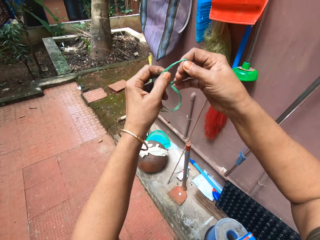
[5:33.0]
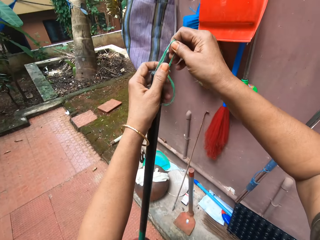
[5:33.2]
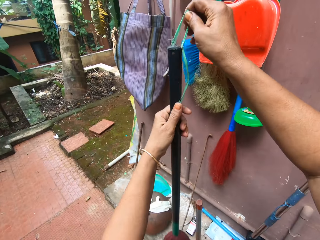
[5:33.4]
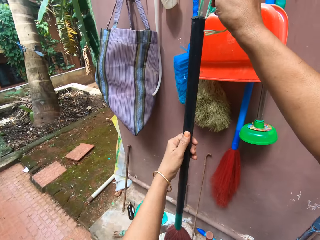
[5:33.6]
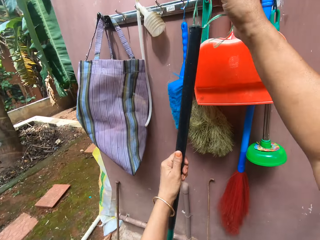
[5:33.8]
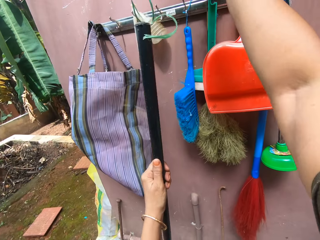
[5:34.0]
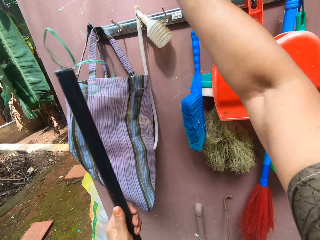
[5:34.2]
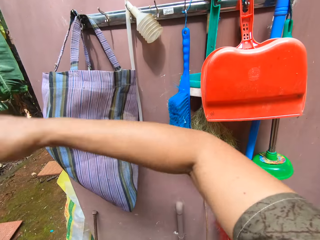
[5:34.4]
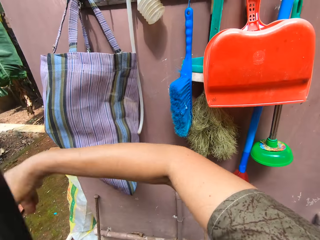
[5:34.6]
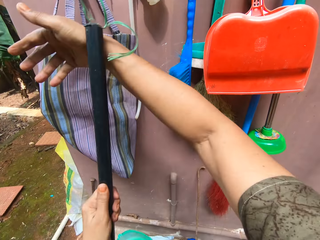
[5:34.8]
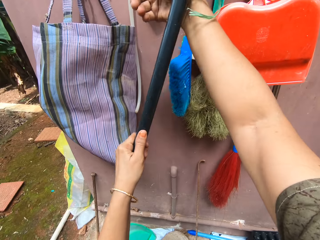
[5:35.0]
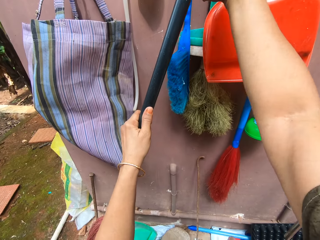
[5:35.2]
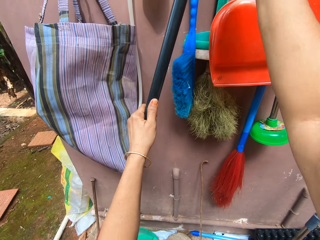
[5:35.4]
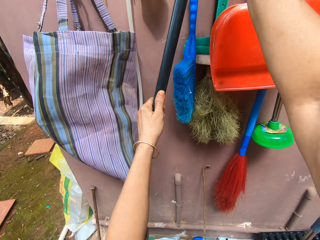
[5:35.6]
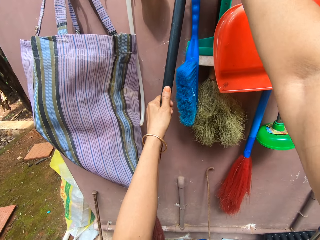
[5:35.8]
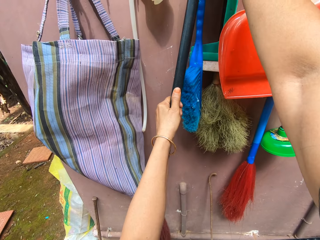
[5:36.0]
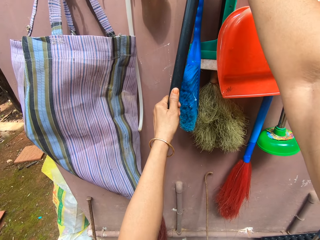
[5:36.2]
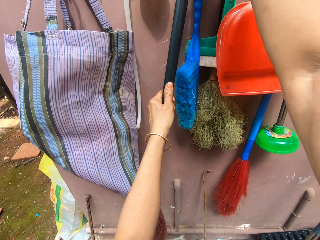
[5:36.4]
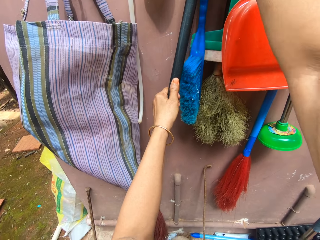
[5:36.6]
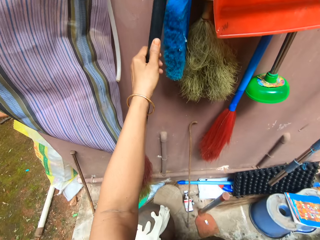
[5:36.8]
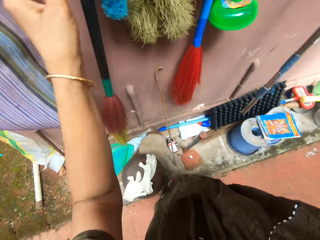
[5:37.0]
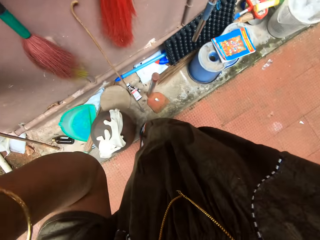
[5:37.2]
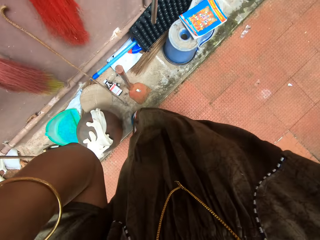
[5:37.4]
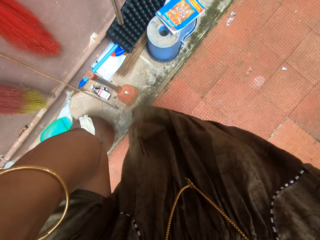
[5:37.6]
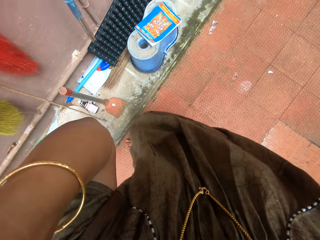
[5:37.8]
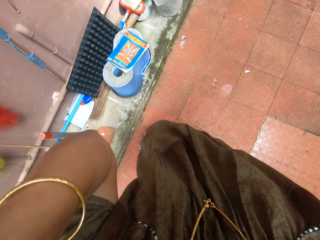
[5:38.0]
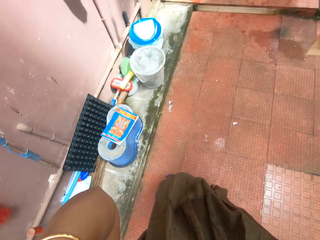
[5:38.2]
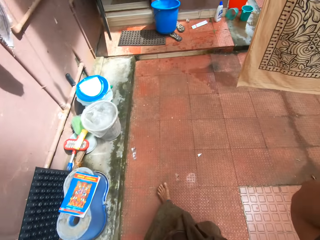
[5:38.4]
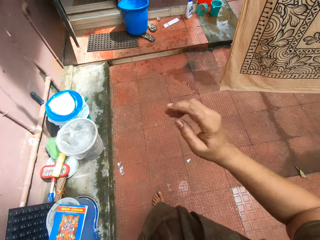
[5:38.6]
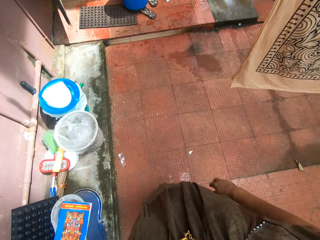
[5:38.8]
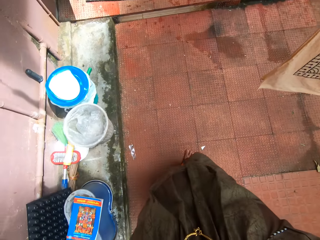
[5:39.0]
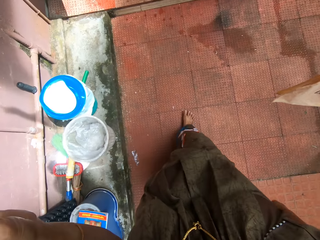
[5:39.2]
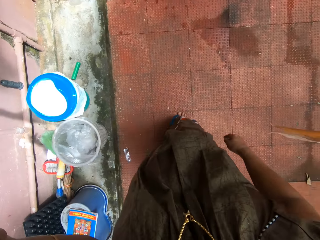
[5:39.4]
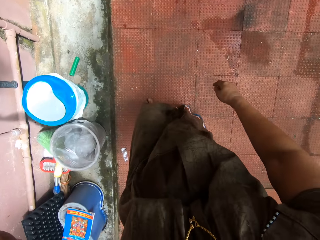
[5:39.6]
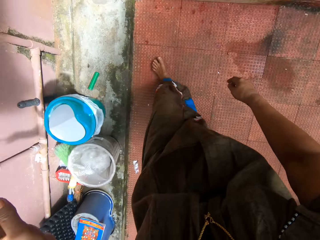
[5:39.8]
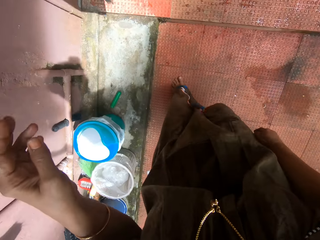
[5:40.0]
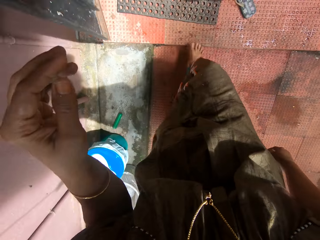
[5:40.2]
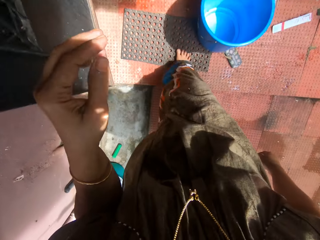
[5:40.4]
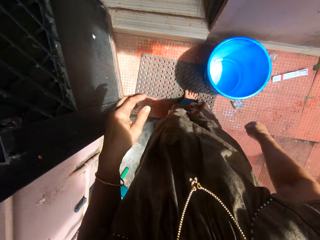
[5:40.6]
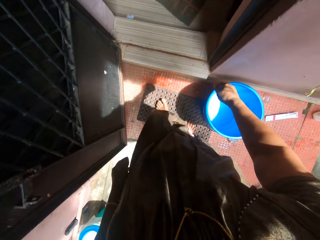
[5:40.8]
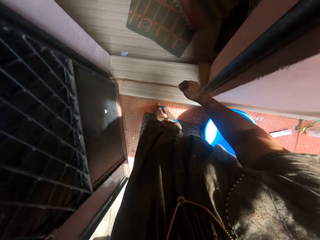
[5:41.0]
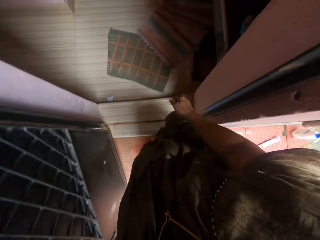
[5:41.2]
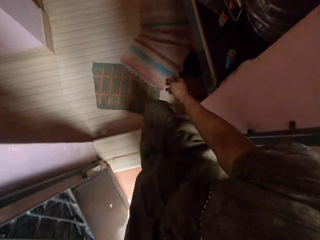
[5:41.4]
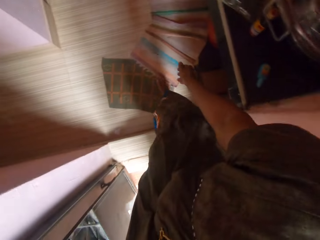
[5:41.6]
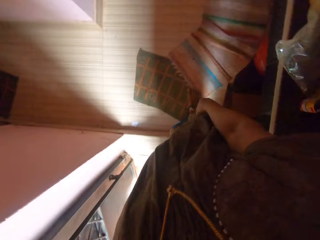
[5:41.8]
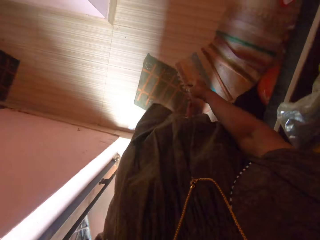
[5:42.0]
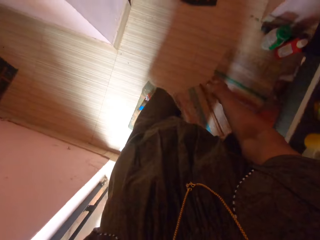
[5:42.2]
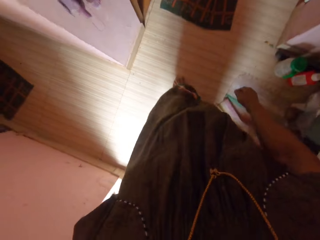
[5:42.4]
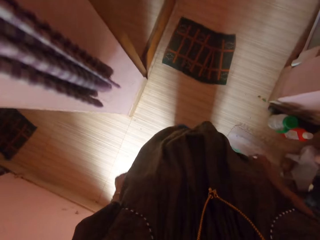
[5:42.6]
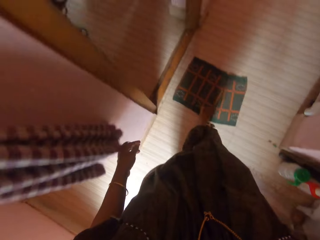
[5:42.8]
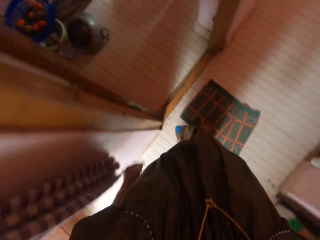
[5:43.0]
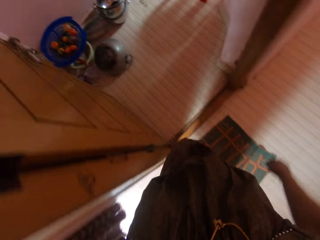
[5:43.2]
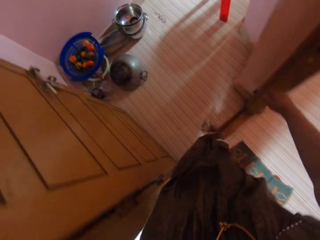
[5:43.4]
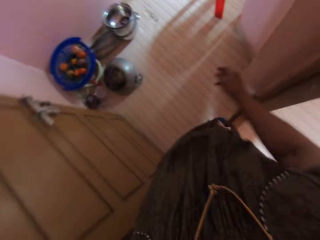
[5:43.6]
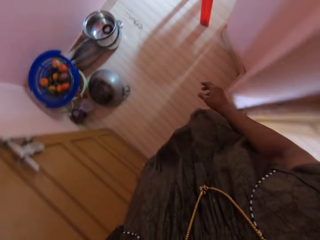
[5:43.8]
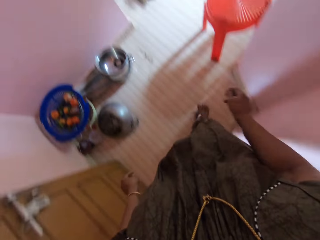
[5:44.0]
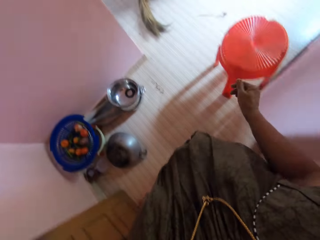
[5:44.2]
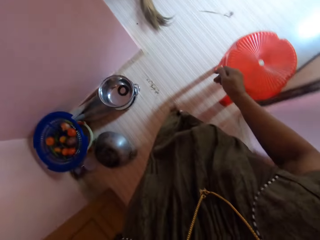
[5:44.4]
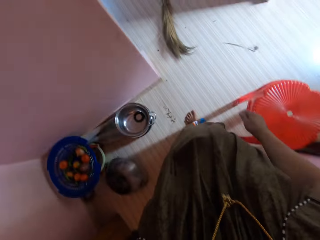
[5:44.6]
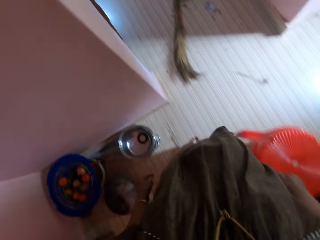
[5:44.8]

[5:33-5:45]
The camera wearer hangs the long handled broom on the wall. They fix the camera. They walk on the pavement. They walk in the house.

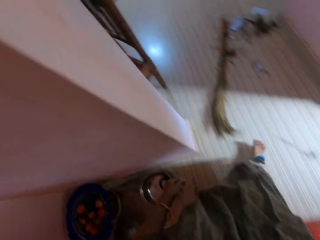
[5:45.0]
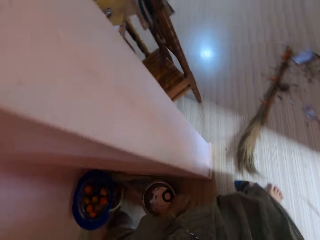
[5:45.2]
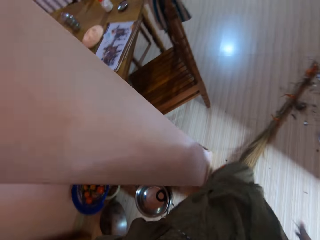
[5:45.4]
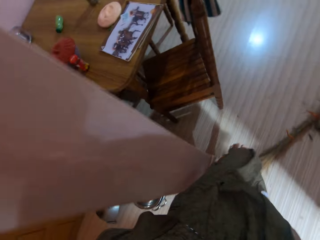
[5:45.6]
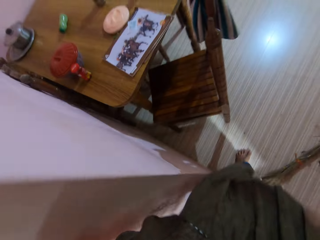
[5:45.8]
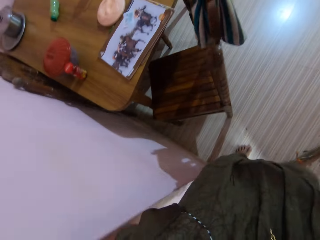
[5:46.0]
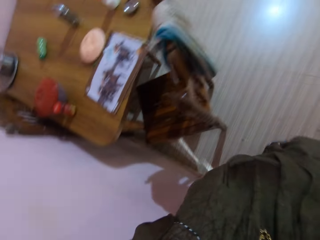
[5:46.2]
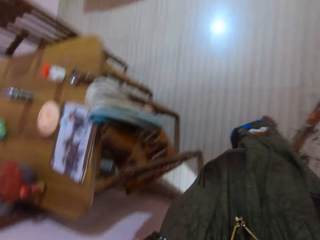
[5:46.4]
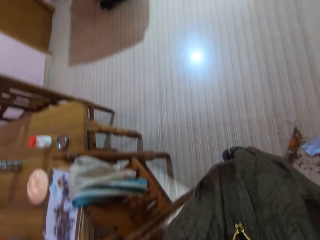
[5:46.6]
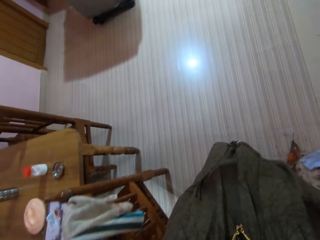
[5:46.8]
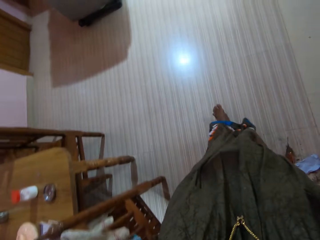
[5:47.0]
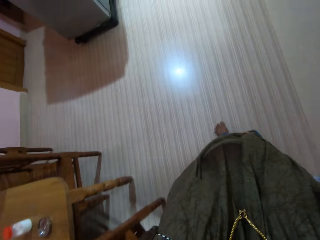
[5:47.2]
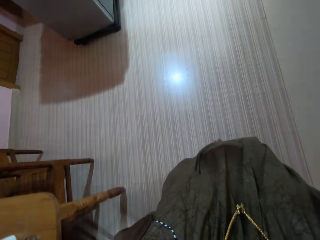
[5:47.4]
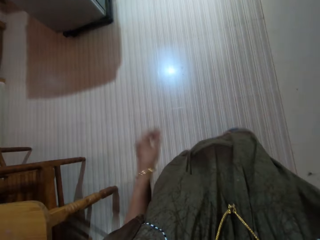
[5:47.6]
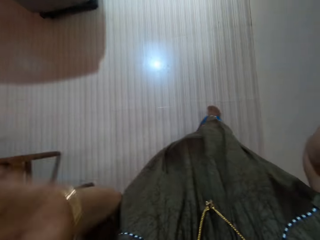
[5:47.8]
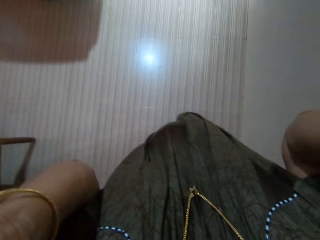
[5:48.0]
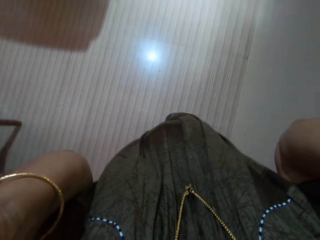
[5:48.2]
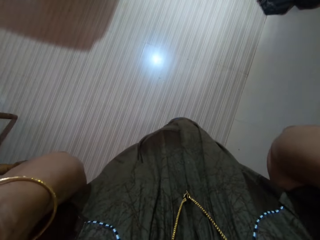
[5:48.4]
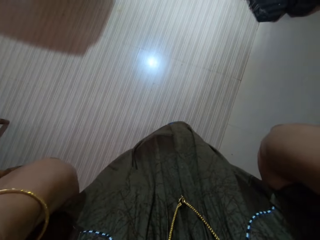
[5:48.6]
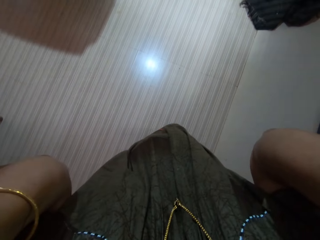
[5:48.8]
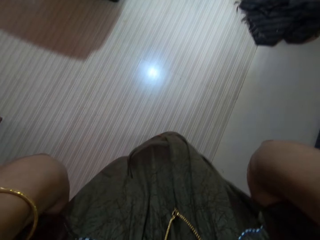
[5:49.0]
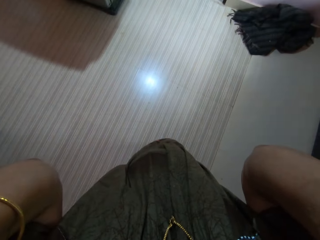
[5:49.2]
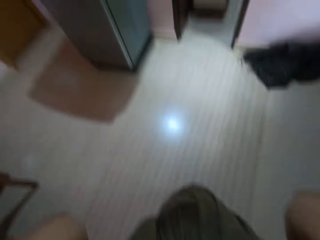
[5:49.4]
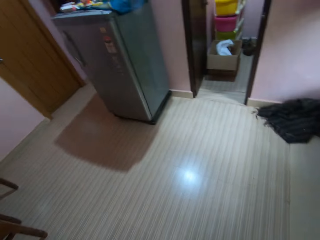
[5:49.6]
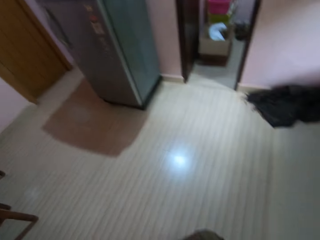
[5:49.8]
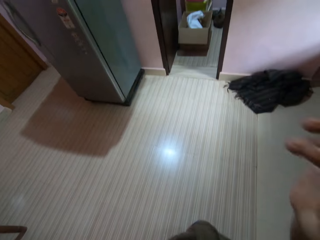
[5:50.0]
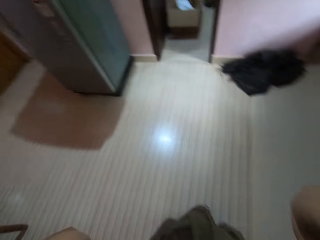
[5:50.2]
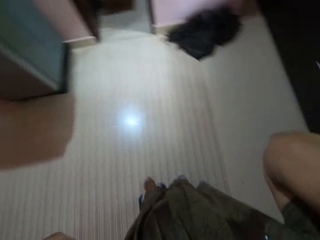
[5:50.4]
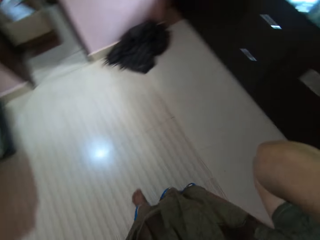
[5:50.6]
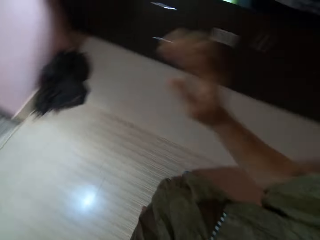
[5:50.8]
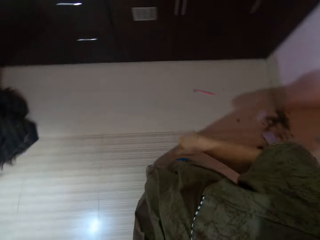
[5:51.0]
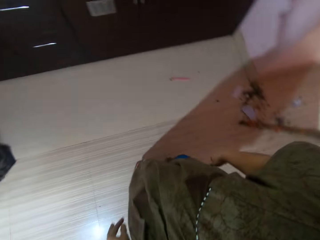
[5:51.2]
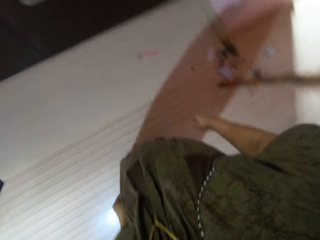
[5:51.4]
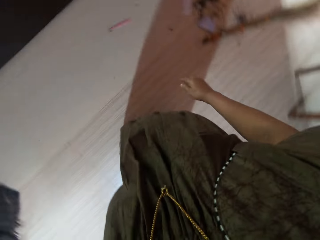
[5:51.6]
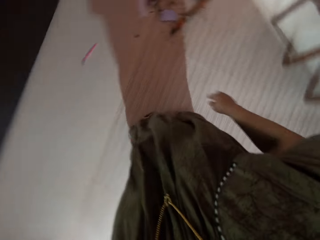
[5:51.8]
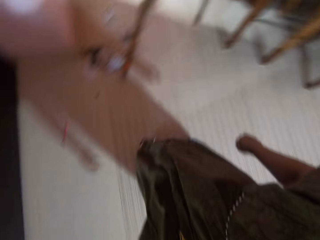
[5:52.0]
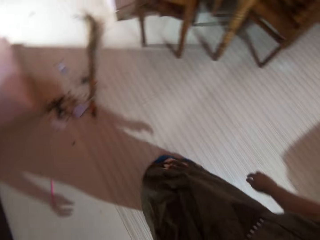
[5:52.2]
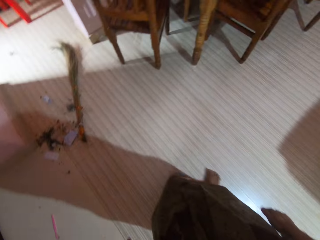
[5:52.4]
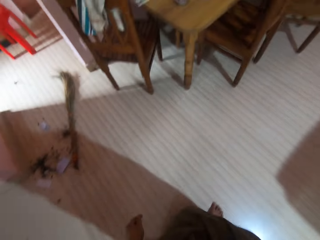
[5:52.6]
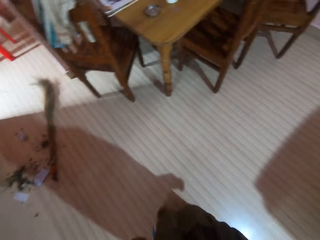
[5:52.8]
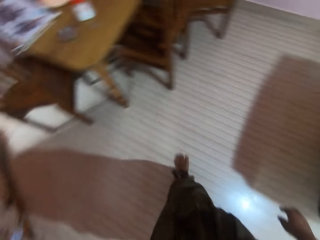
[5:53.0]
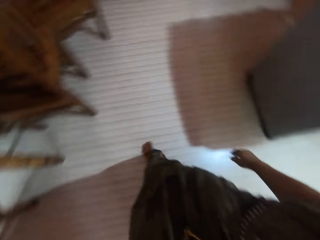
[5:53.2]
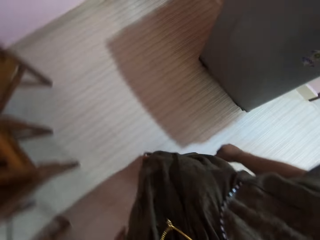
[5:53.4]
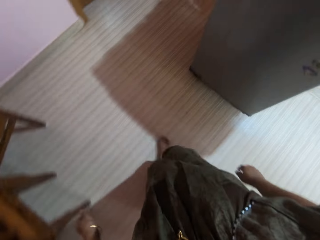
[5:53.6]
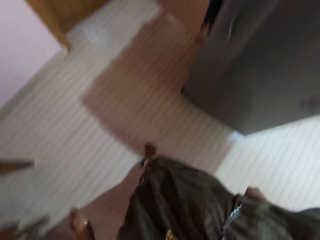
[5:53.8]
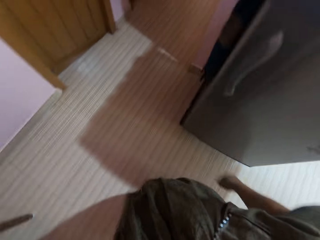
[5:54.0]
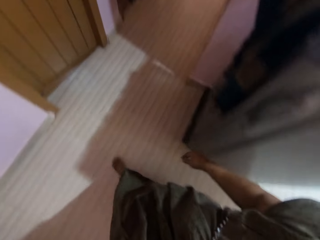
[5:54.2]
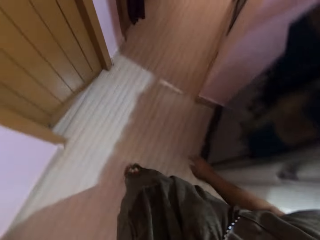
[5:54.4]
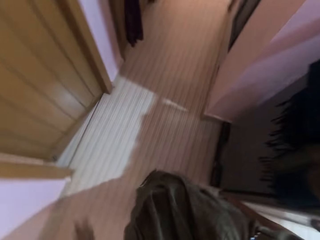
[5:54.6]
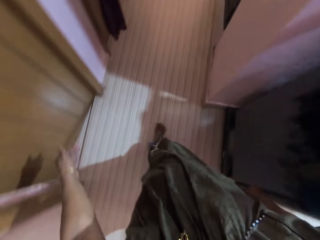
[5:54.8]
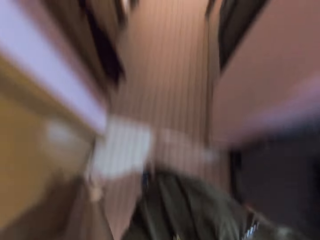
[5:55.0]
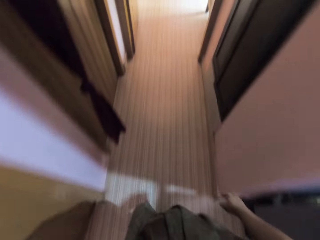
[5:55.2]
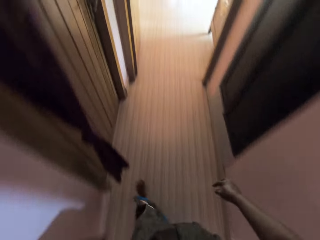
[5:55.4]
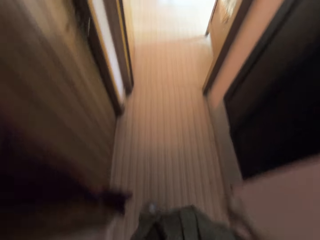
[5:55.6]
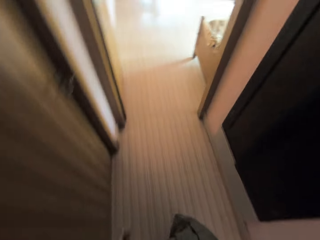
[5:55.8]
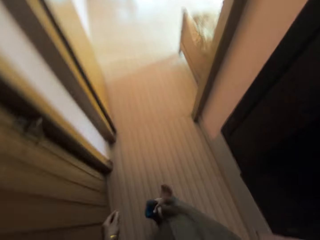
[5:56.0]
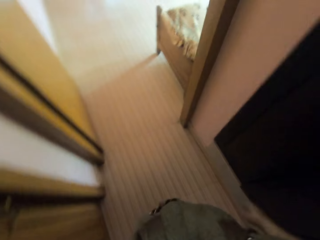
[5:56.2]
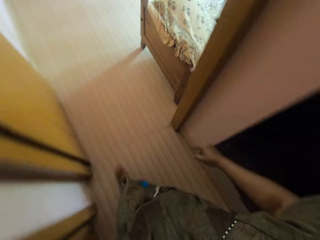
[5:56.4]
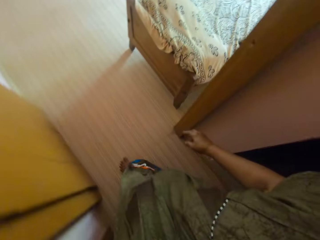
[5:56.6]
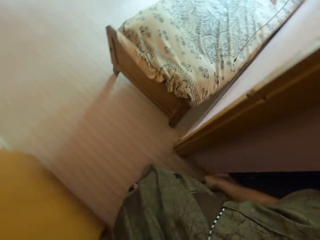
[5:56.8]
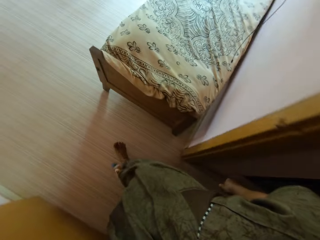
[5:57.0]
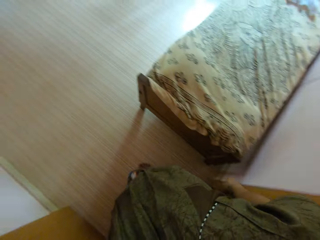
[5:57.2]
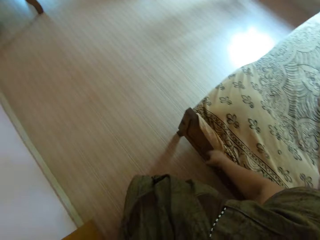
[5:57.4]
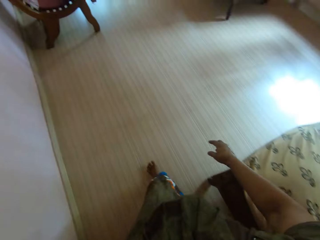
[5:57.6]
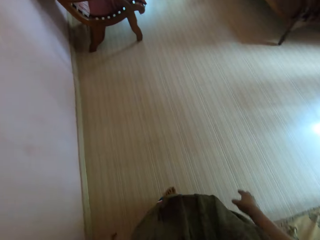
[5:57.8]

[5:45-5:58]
The camera wearer touches her face. She fixes the camera. She turns around. She walks in the house. She walks to the bedroom.
